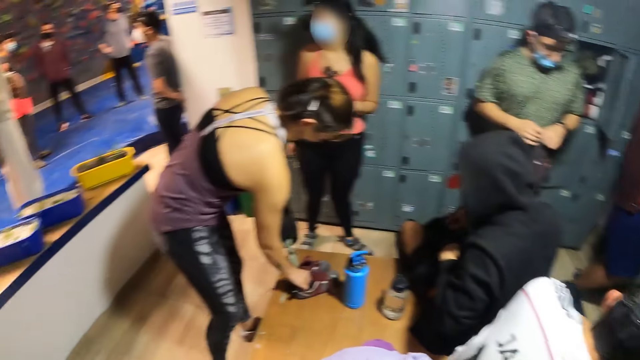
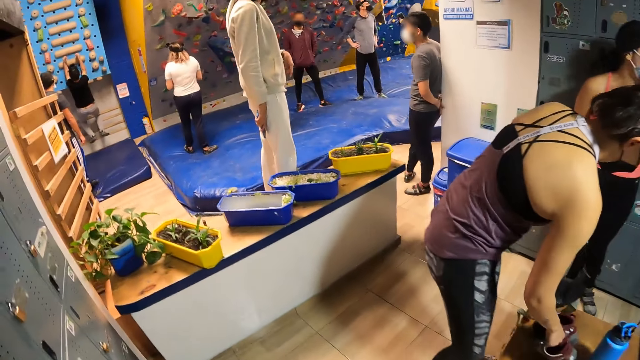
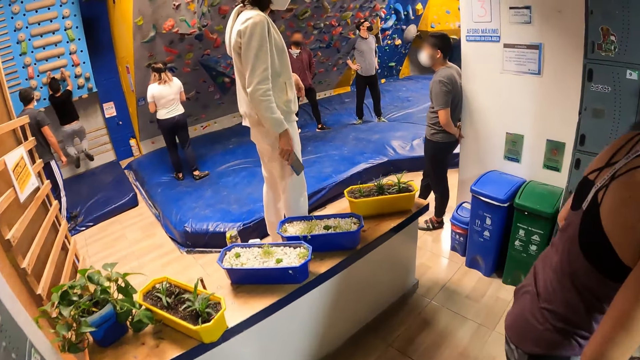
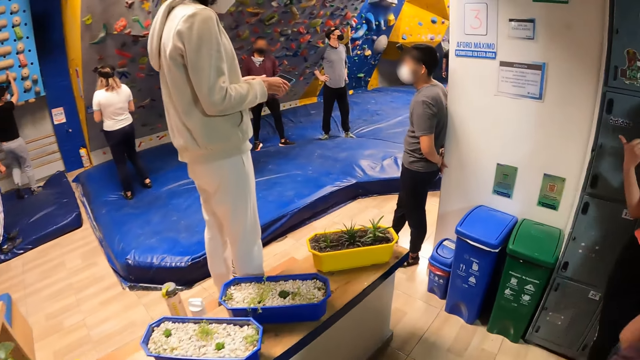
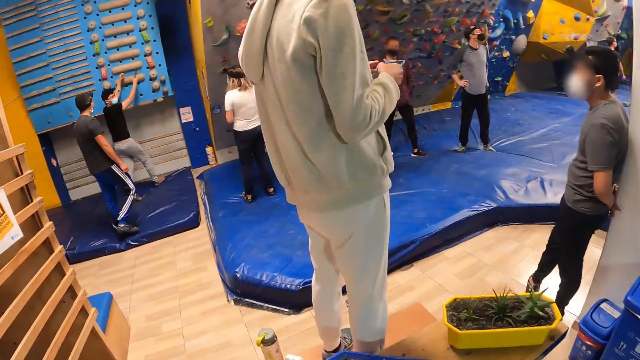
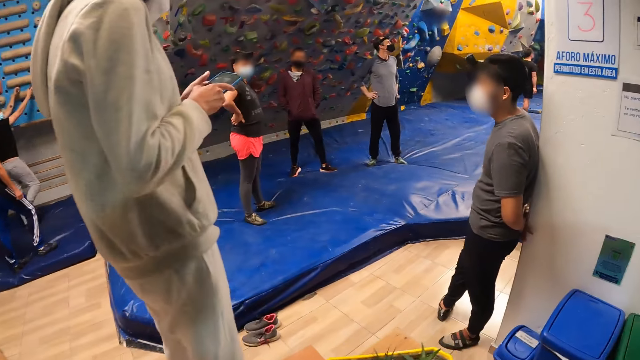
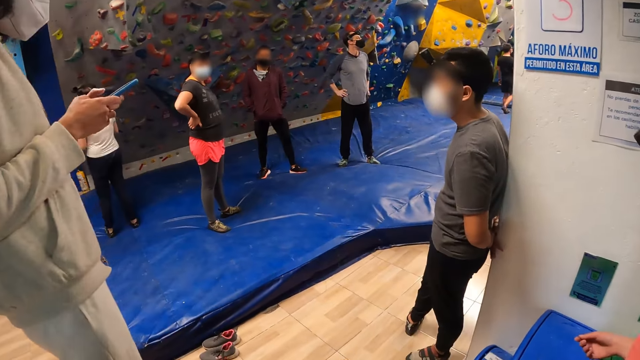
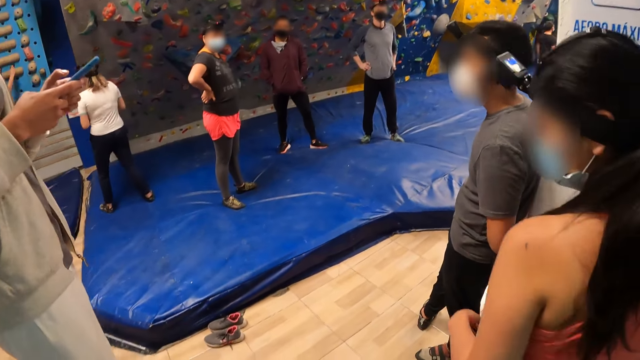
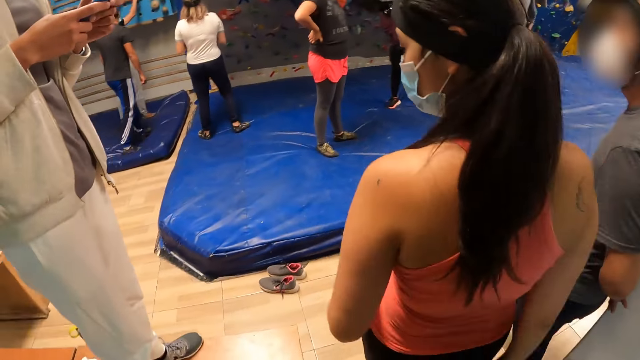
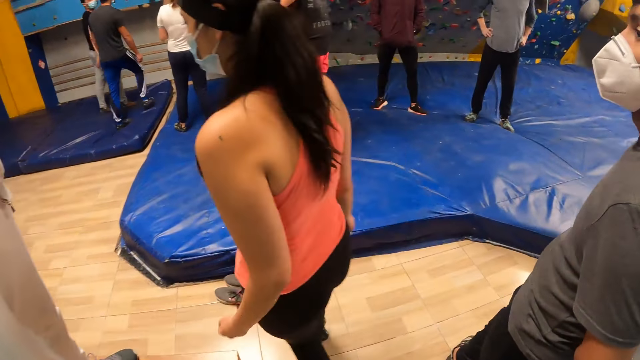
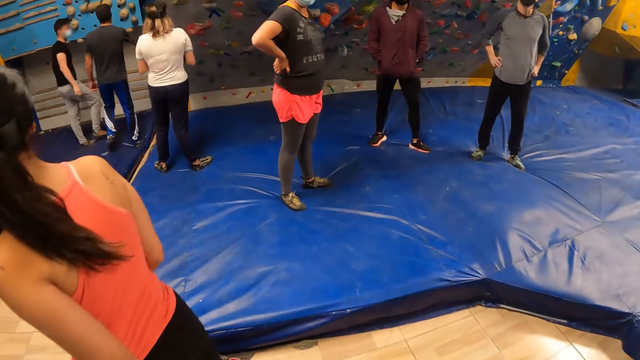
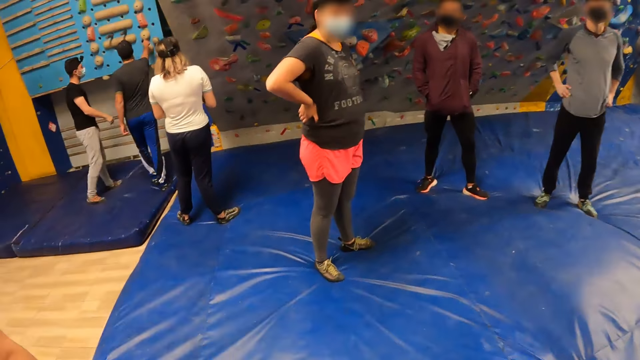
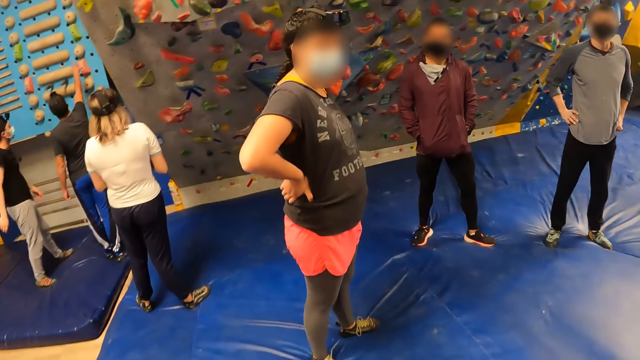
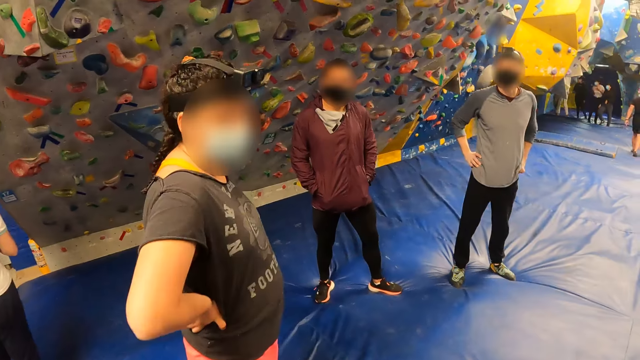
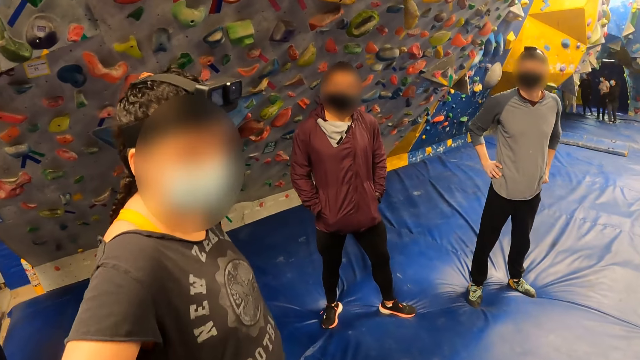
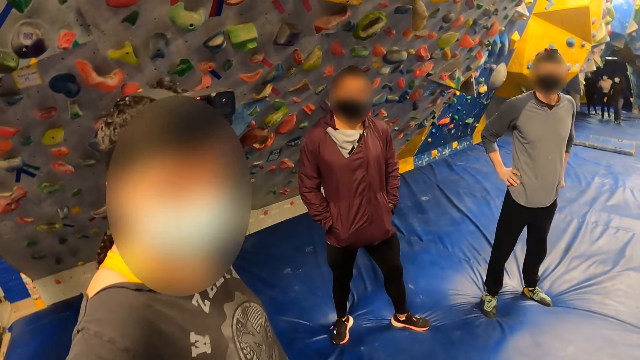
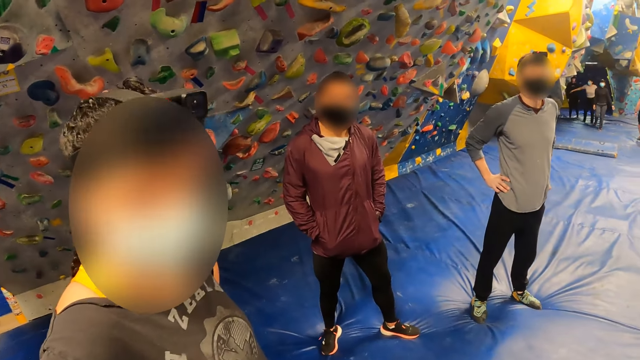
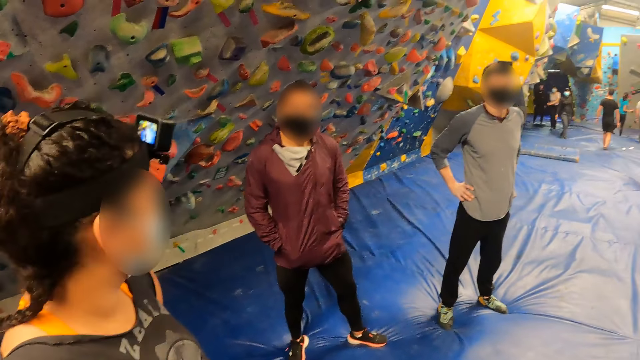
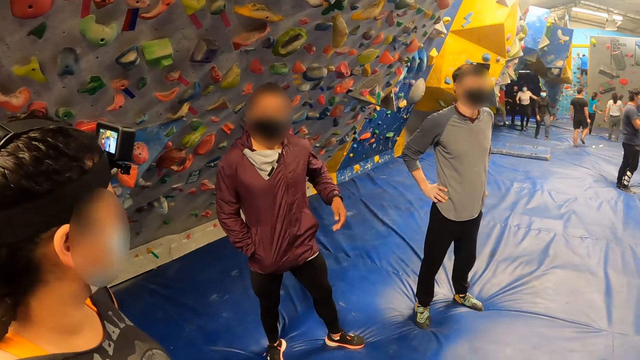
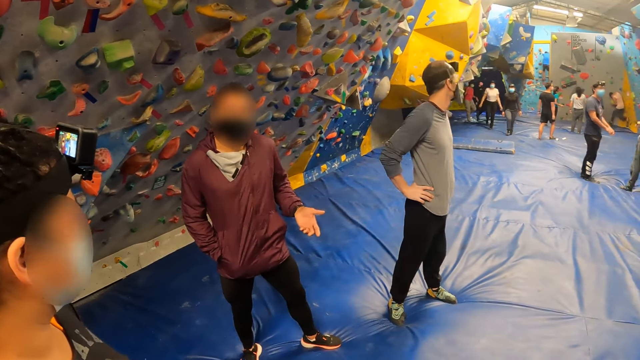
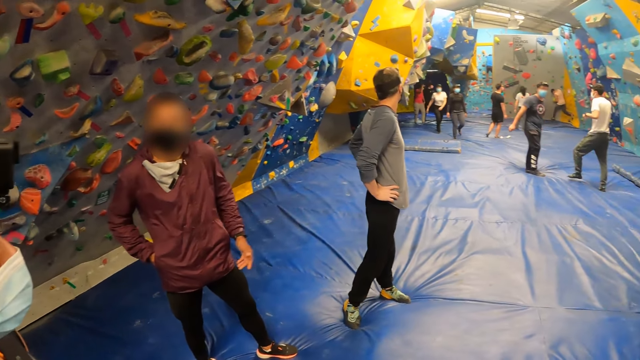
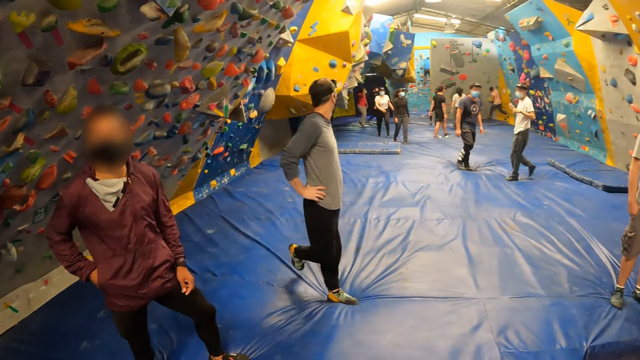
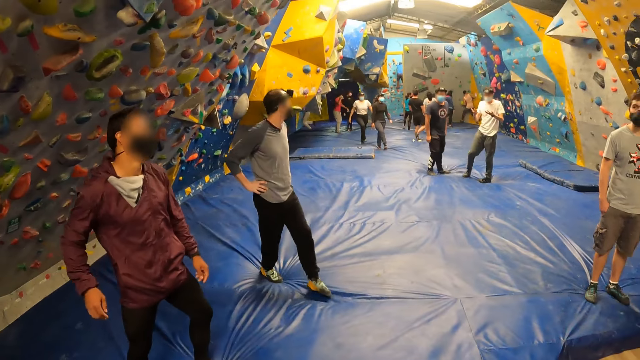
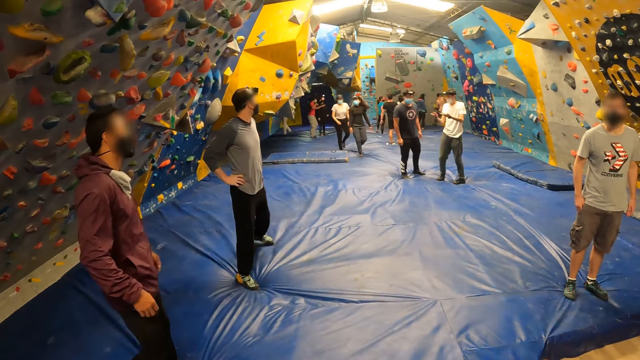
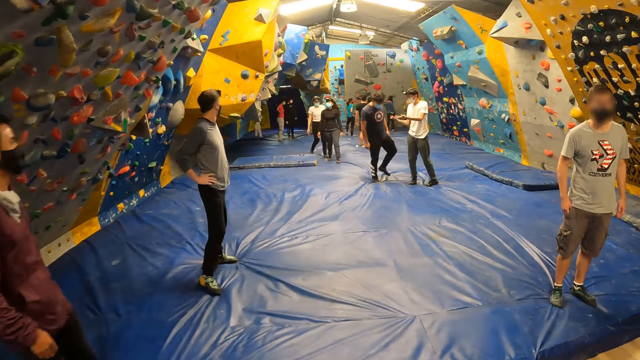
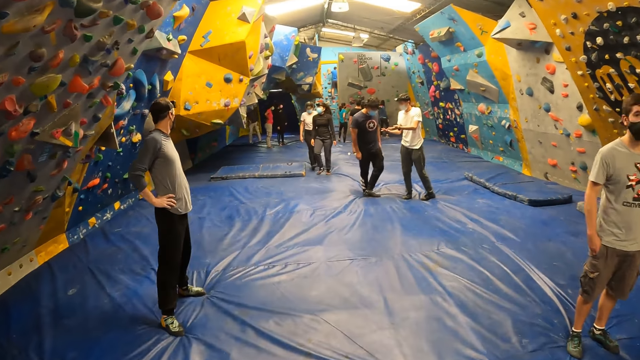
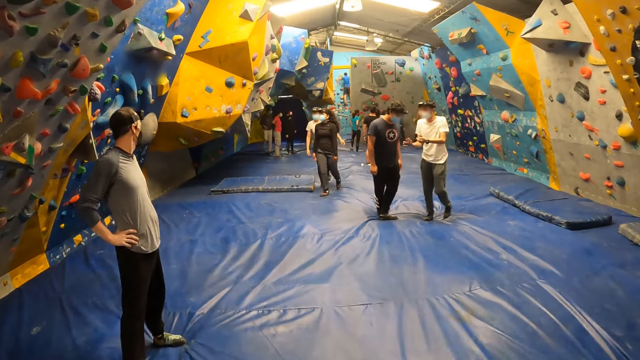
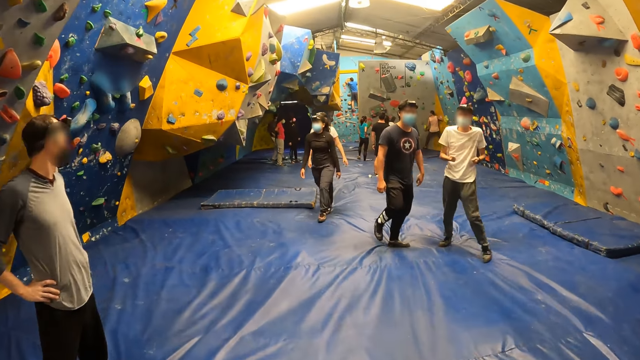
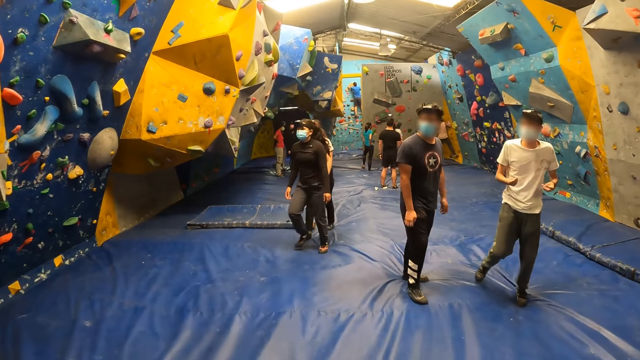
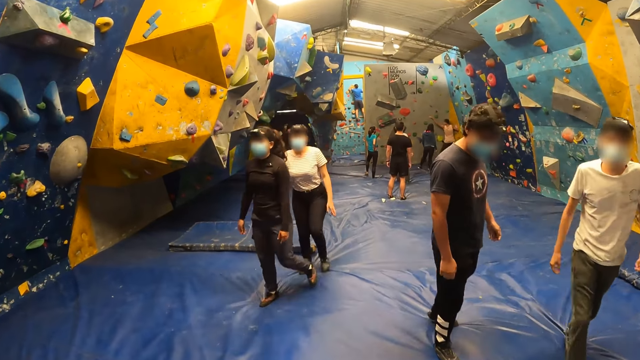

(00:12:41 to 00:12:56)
The camera wearer dialogues with a woman. They look around. They walk around.

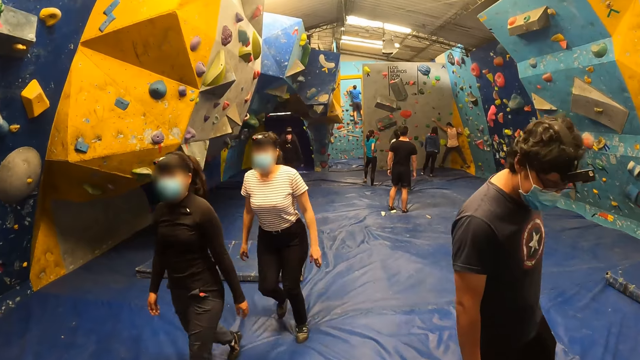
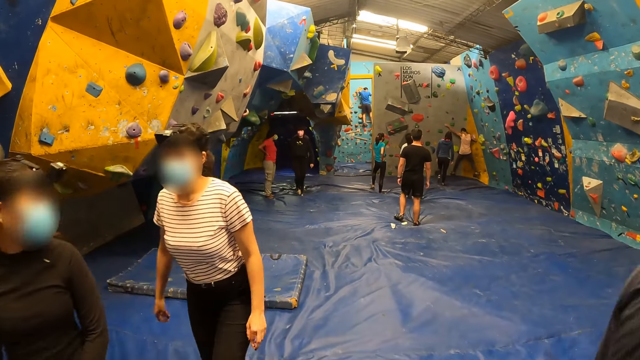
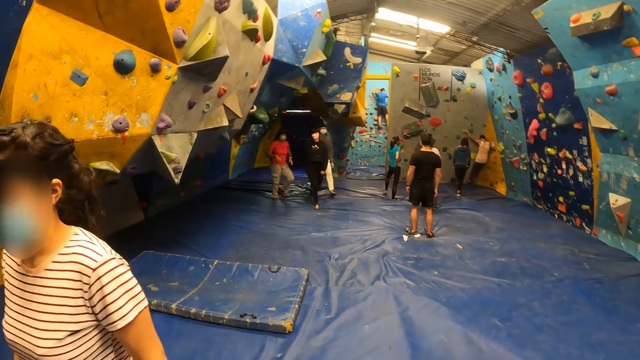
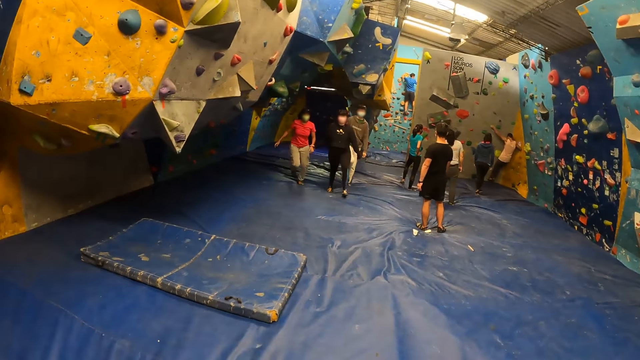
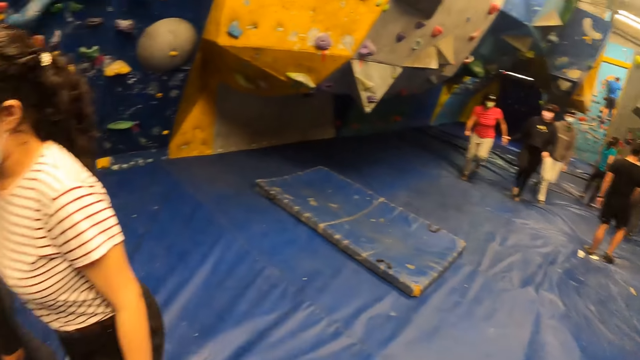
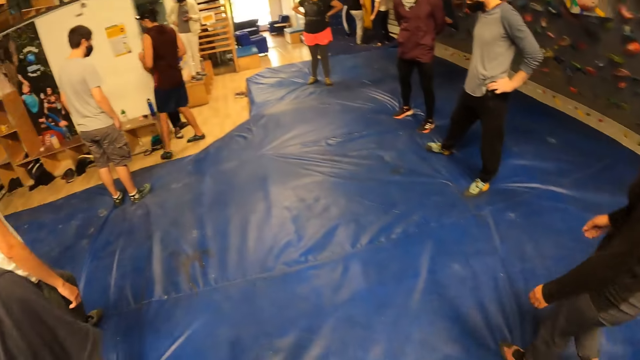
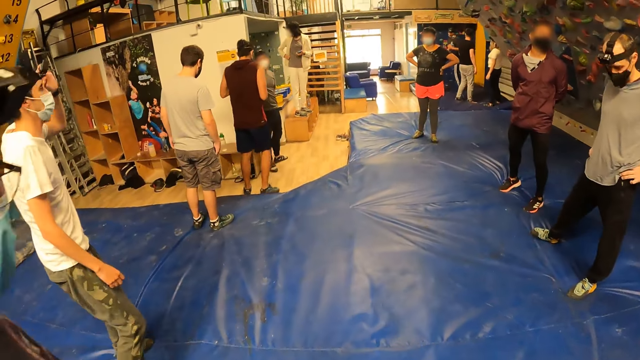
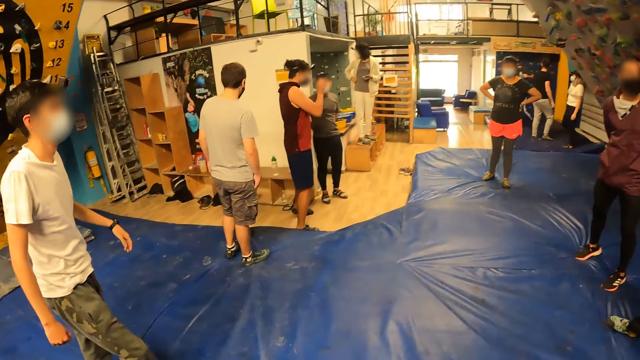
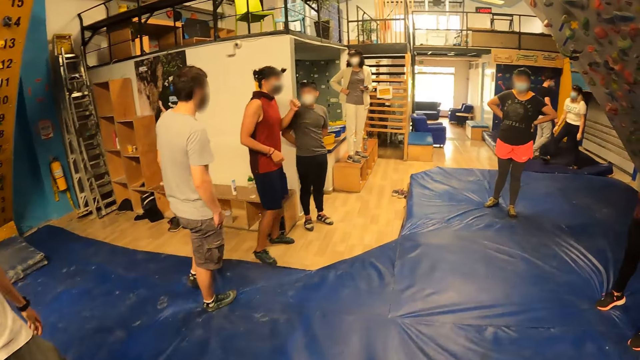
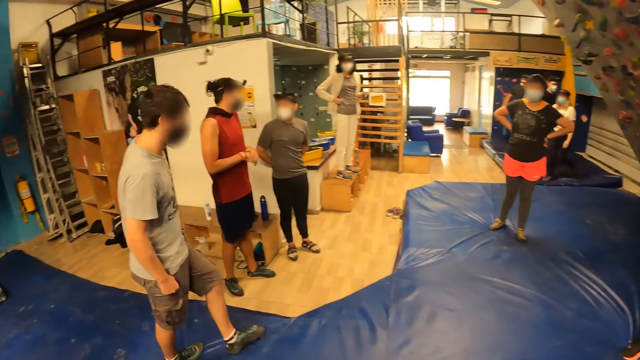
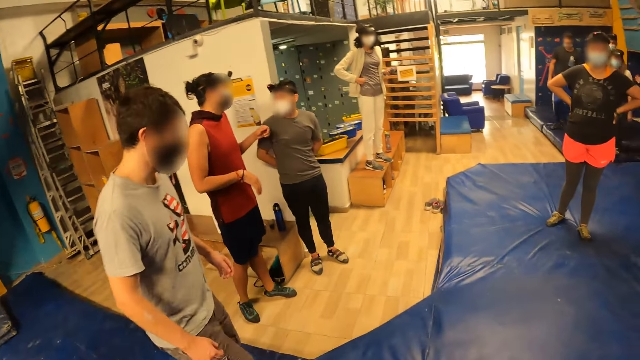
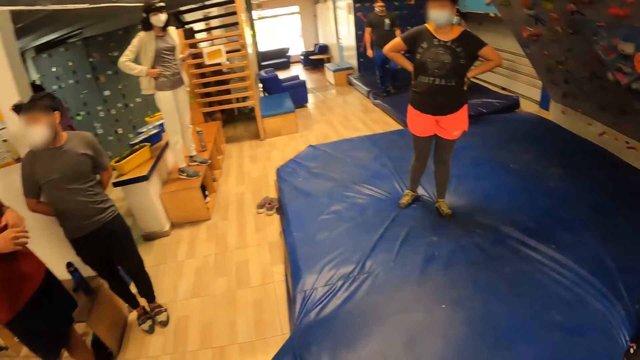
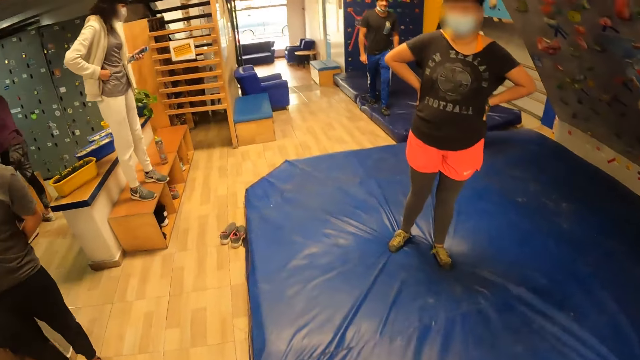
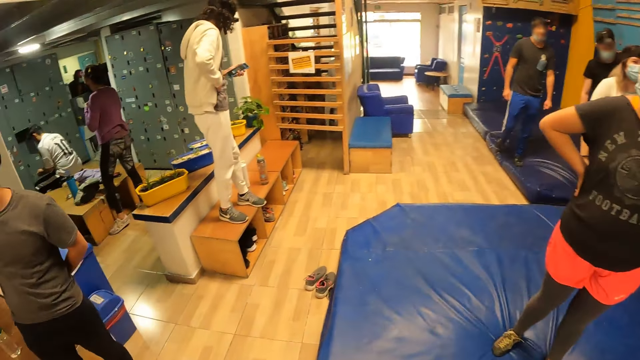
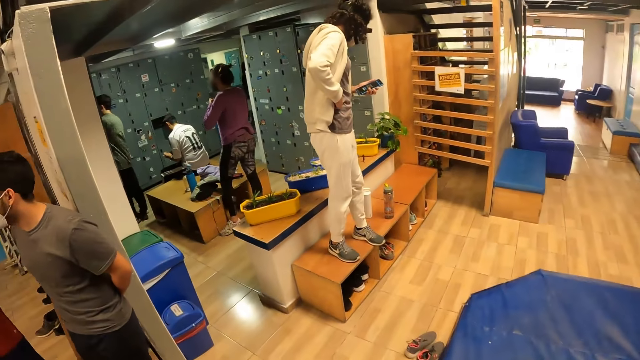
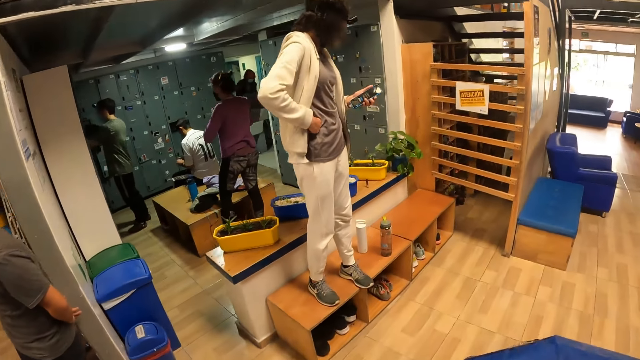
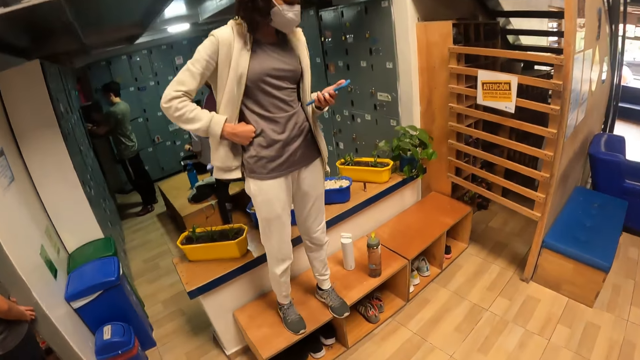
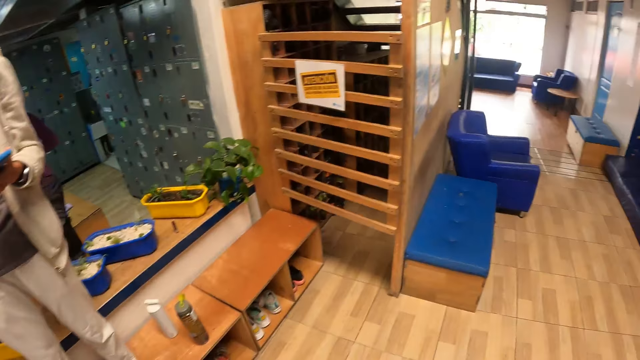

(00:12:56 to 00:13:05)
The camera wearer raises a hand. They look around. They walk around. They look around.
